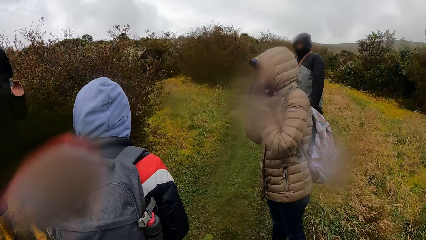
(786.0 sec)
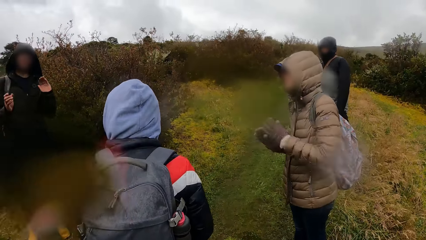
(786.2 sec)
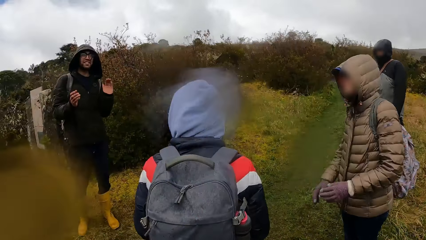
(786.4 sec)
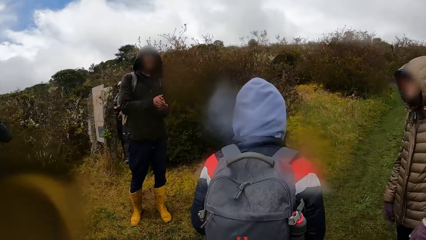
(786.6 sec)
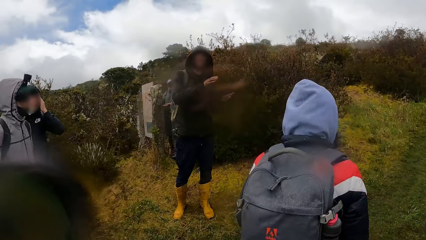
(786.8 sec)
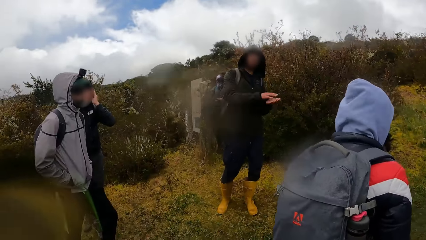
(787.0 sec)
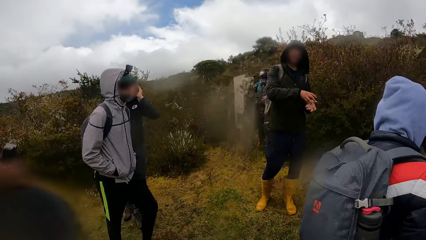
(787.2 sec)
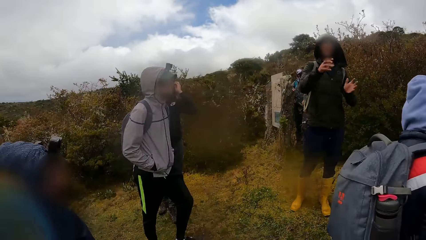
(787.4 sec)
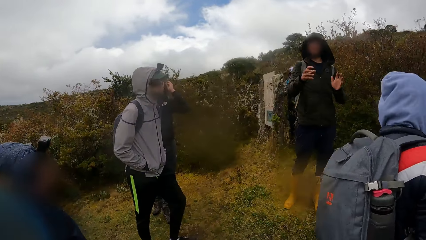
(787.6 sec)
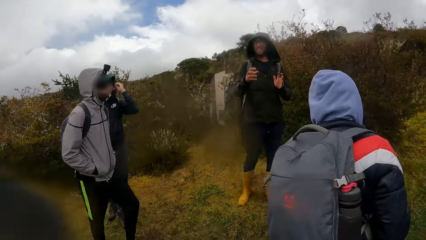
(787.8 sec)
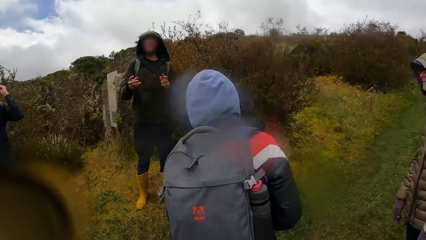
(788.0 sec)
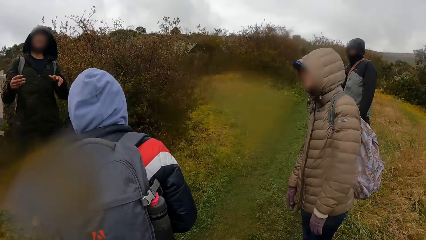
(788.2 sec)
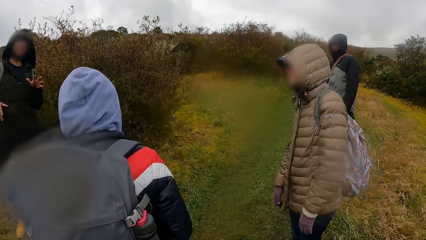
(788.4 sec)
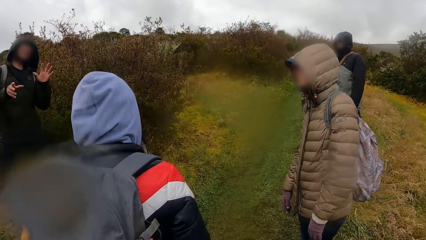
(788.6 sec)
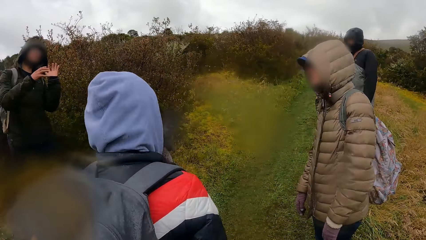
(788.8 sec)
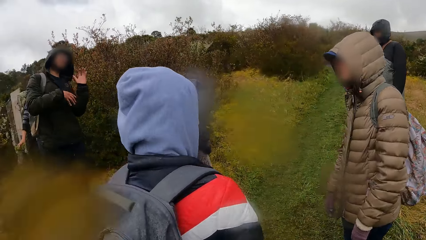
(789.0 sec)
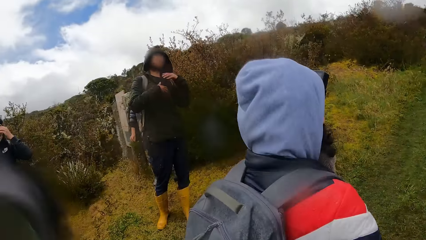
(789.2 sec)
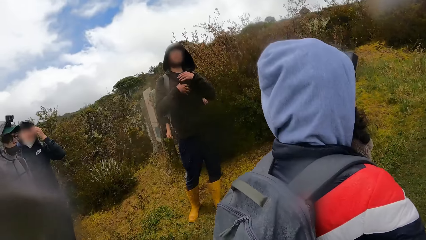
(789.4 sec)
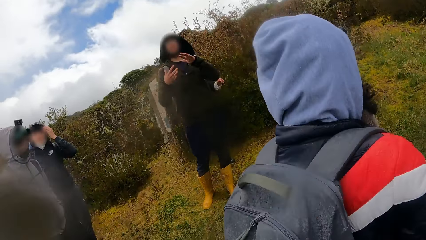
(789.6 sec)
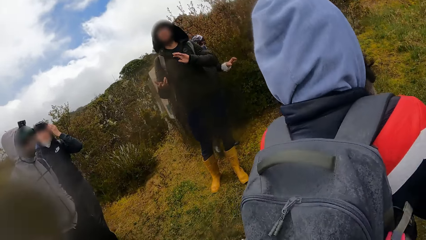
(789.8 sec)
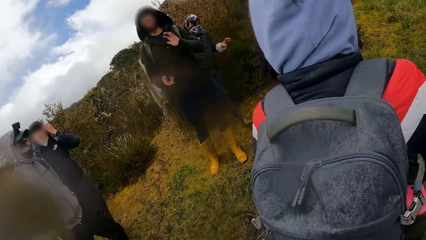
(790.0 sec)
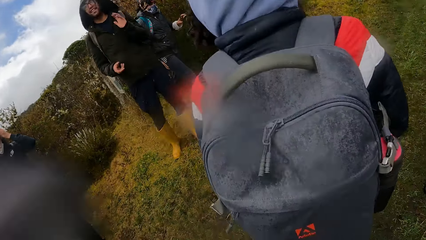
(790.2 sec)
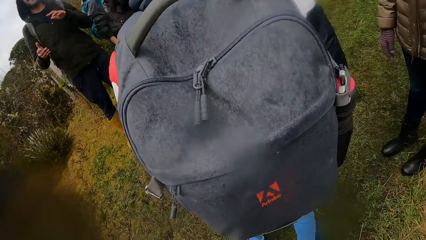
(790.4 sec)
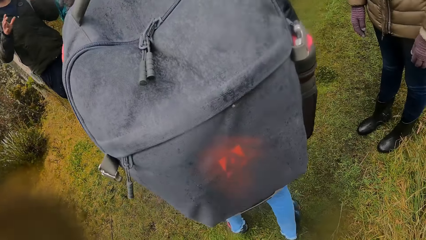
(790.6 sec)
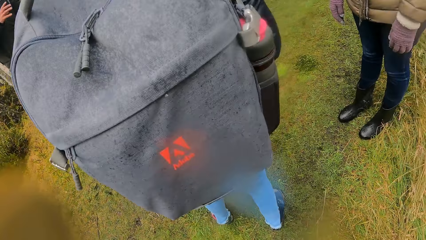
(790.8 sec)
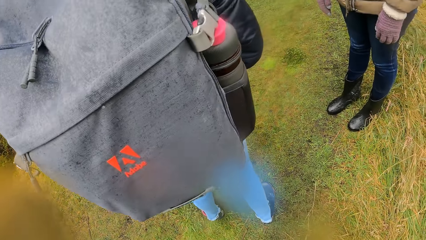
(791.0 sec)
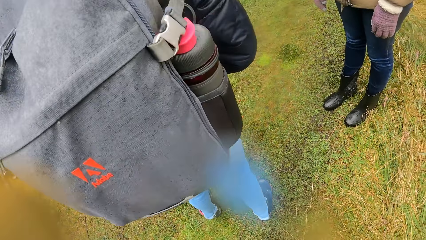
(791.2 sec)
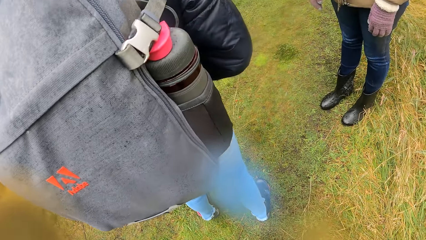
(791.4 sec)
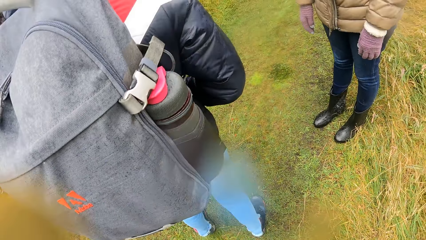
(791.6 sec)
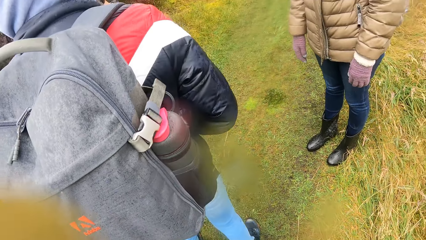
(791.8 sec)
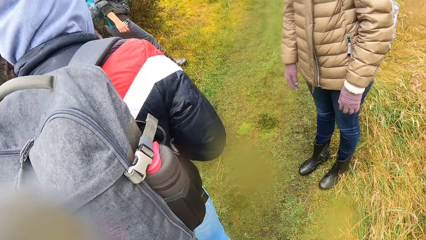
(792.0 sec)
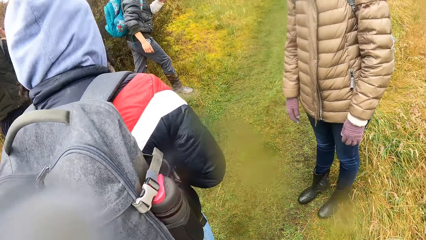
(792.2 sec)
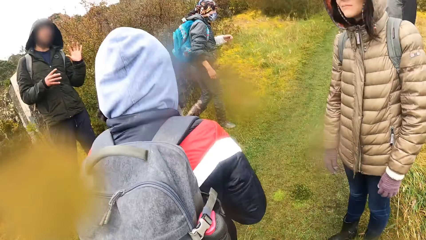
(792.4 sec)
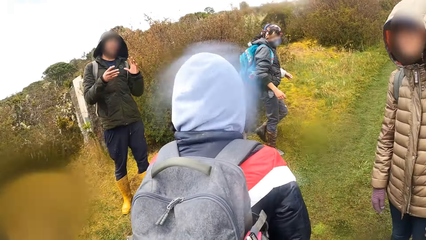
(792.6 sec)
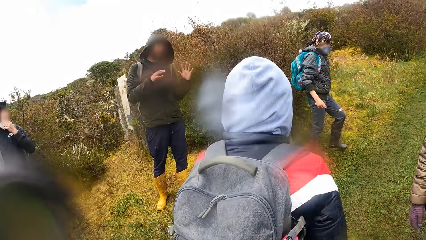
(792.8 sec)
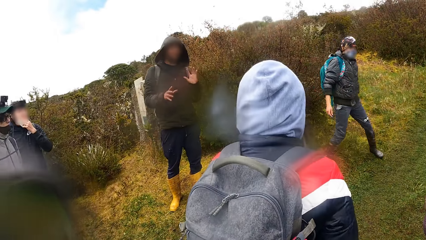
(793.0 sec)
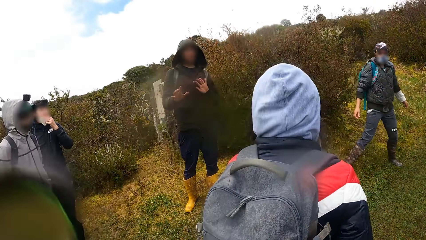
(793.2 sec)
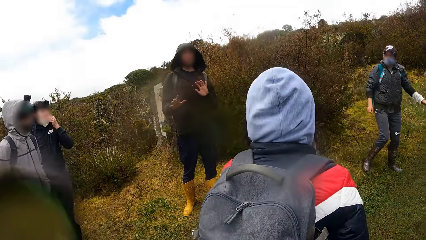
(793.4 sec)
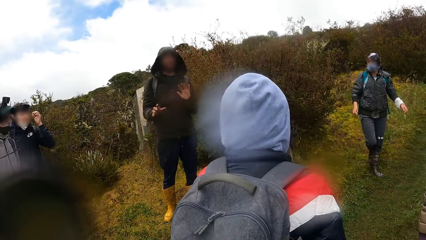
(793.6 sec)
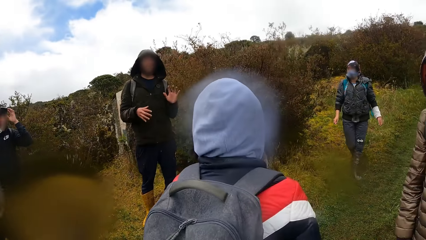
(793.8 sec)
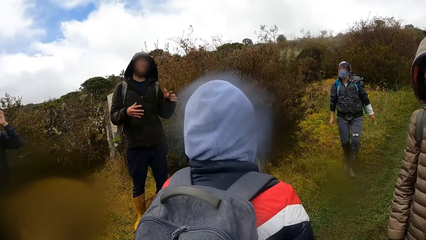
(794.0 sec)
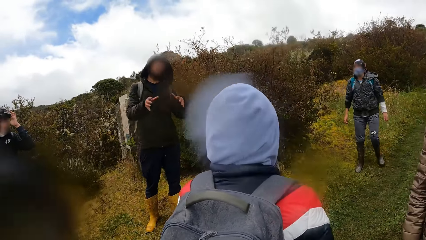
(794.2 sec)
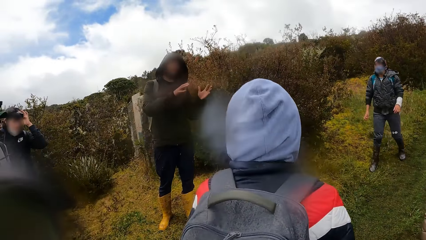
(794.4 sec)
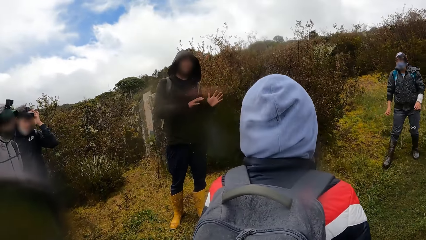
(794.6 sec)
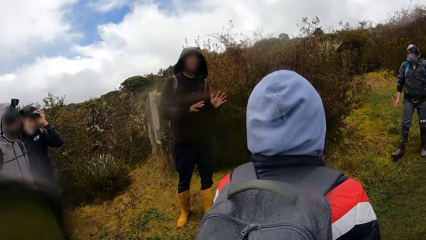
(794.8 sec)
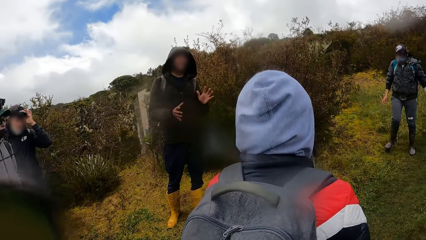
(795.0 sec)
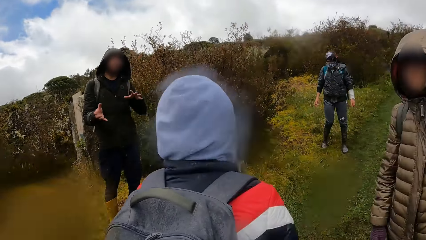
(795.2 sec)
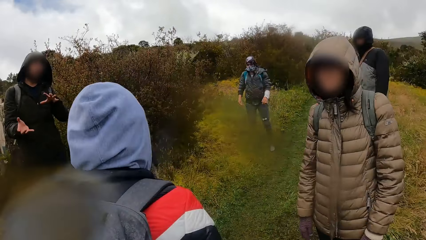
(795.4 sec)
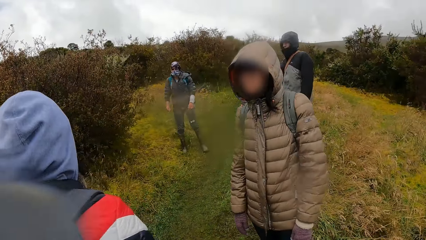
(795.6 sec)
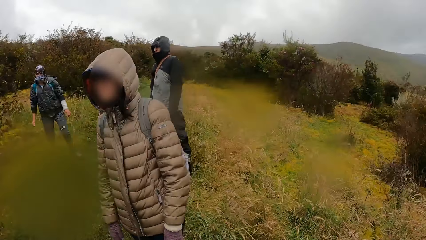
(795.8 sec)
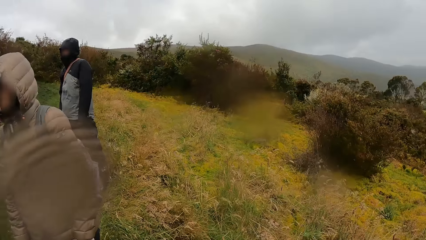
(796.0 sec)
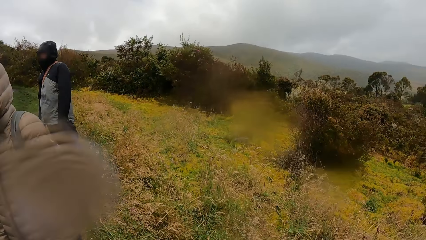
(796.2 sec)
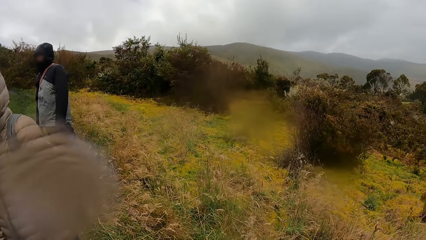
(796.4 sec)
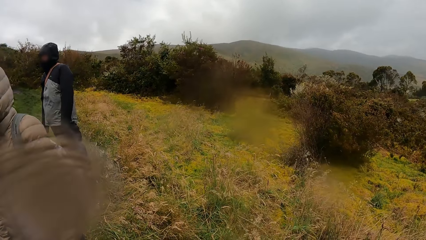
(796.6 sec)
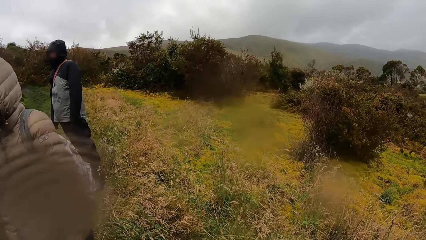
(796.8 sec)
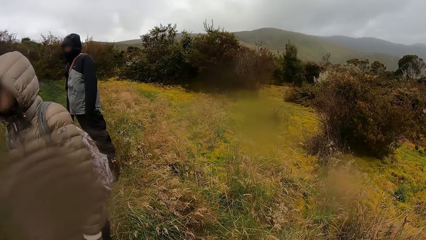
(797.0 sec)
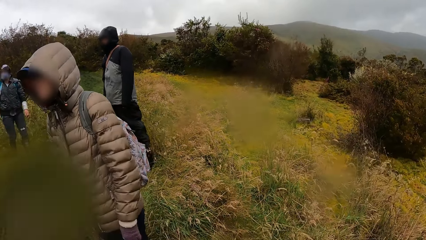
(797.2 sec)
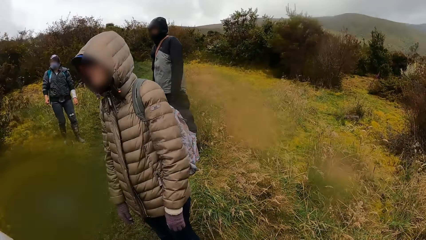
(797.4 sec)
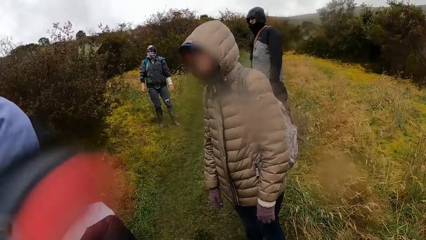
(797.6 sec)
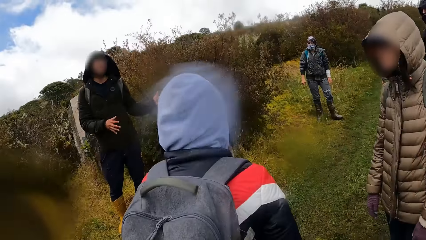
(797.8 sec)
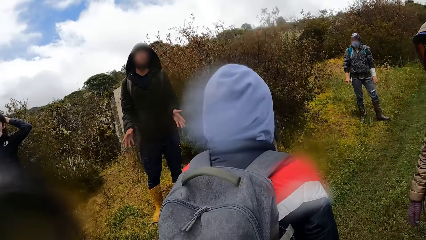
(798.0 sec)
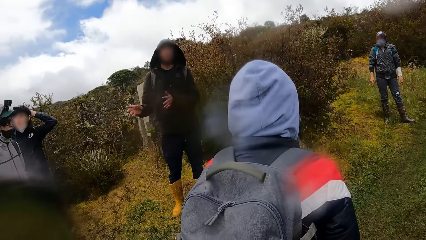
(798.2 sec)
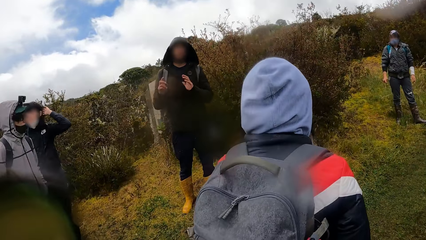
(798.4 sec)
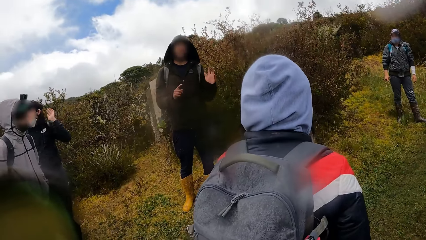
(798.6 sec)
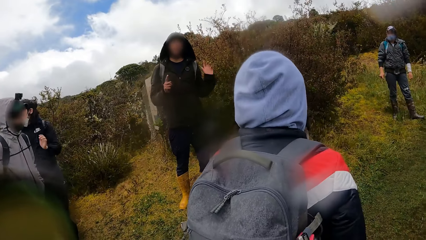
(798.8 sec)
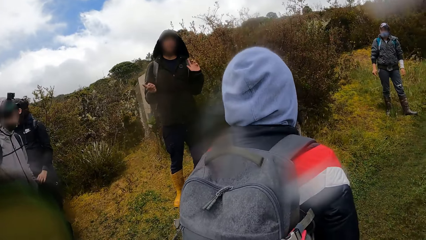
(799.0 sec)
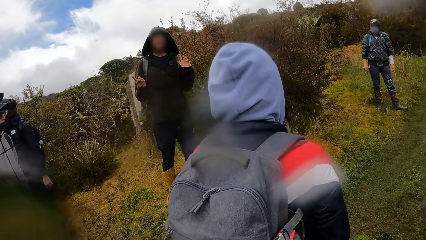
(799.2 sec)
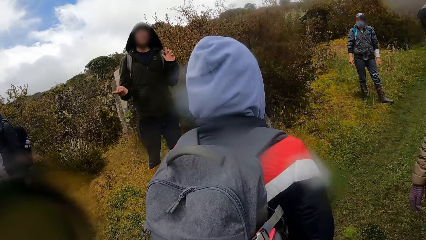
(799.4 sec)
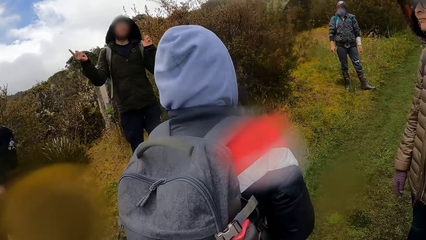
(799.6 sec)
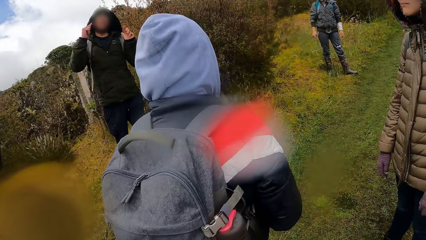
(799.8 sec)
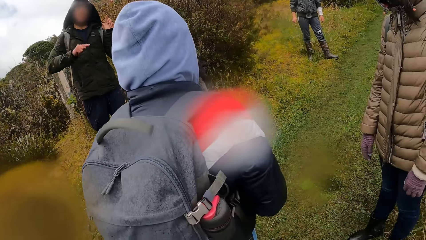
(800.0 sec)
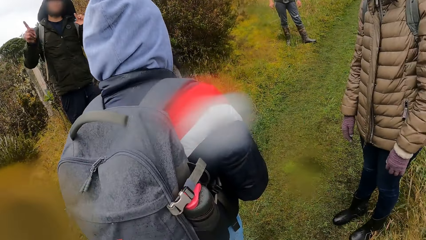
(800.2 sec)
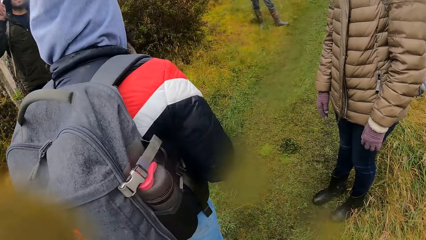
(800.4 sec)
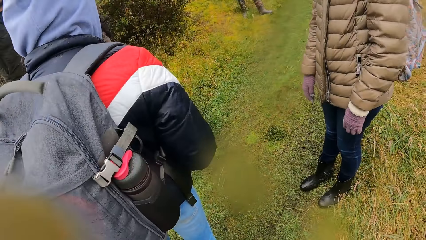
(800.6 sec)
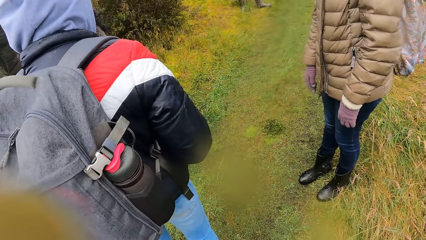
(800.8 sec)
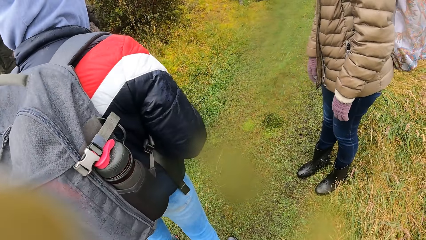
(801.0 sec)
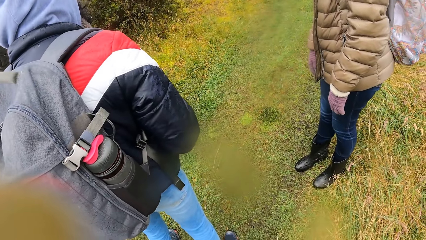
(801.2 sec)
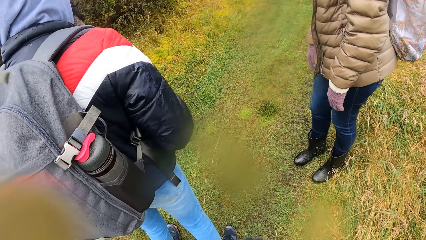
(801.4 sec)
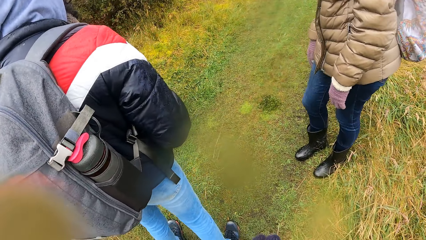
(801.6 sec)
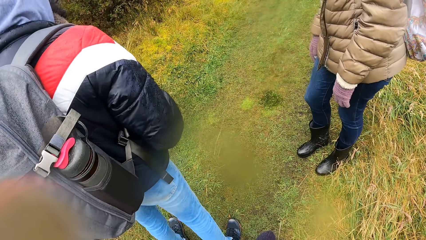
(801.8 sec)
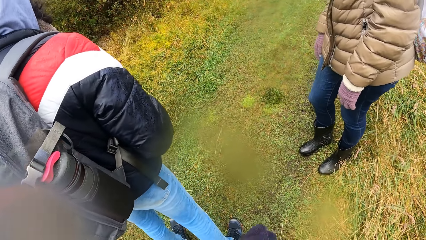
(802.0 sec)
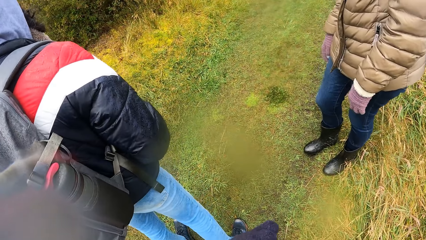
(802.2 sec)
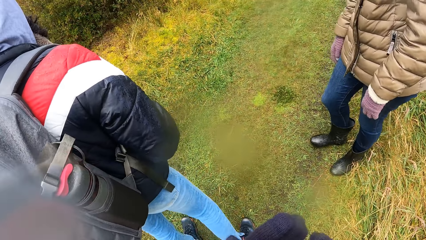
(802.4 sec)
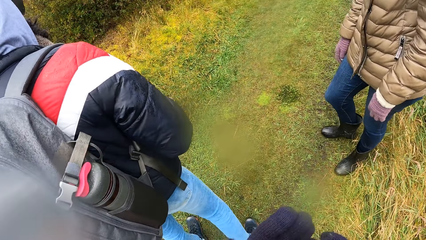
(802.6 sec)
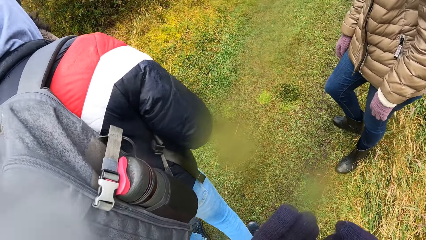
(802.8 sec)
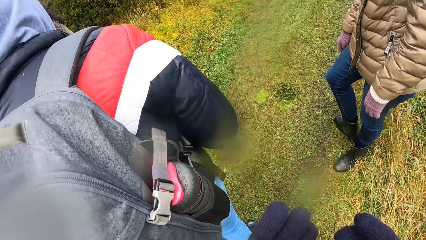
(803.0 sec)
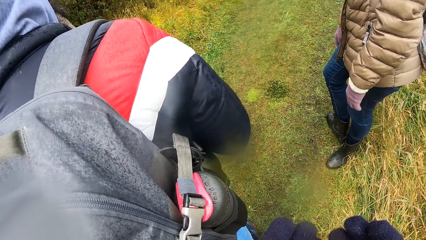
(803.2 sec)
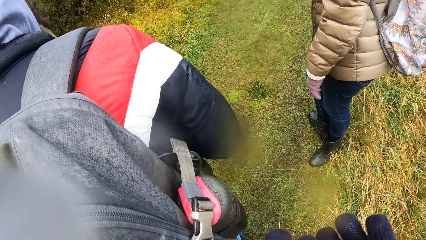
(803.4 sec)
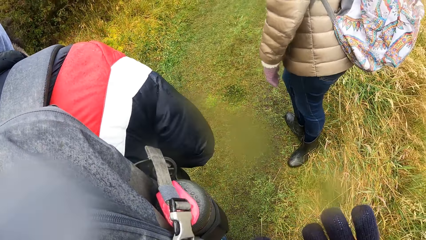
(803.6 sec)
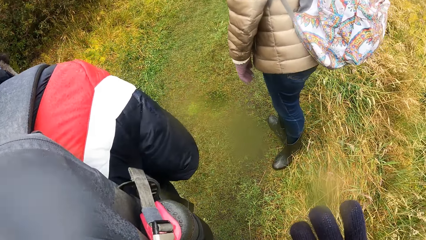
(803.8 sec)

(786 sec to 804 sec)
The camera wearer stares at a man as he explains something.
